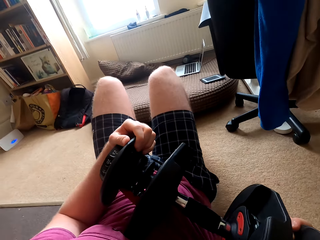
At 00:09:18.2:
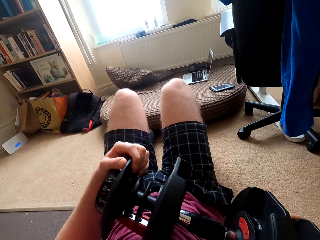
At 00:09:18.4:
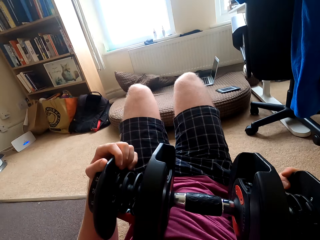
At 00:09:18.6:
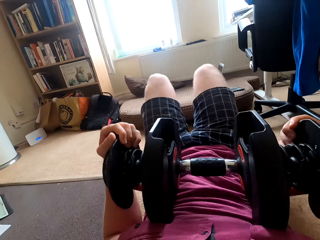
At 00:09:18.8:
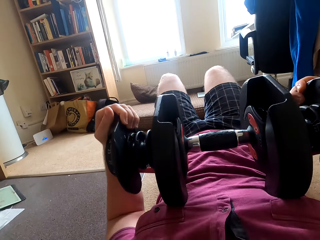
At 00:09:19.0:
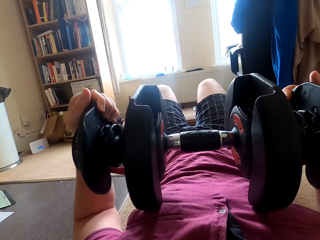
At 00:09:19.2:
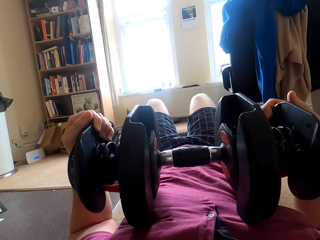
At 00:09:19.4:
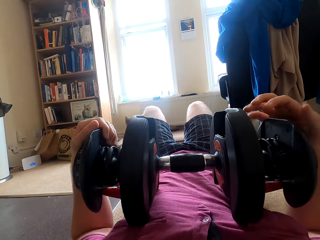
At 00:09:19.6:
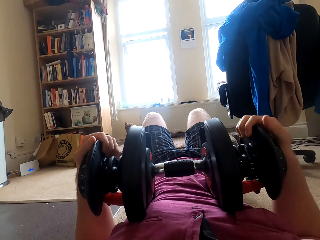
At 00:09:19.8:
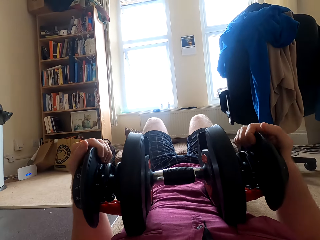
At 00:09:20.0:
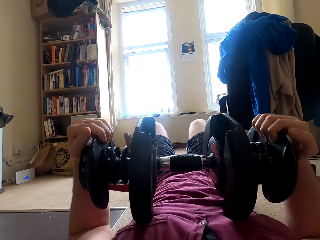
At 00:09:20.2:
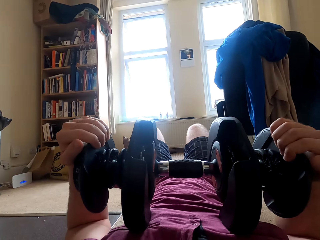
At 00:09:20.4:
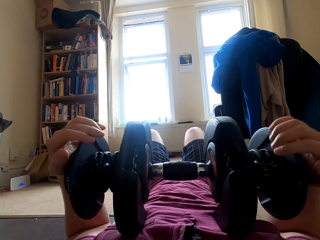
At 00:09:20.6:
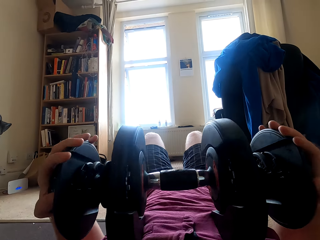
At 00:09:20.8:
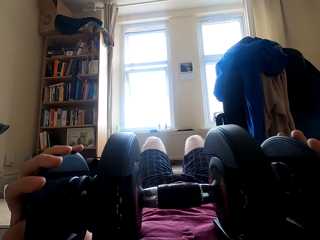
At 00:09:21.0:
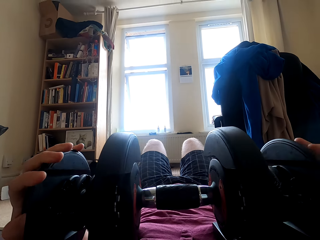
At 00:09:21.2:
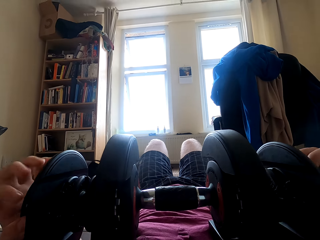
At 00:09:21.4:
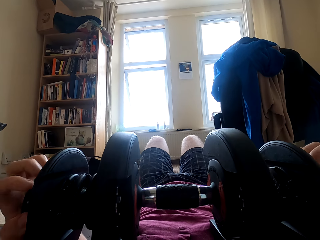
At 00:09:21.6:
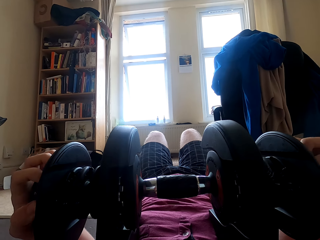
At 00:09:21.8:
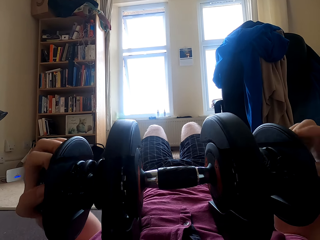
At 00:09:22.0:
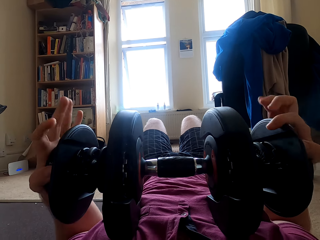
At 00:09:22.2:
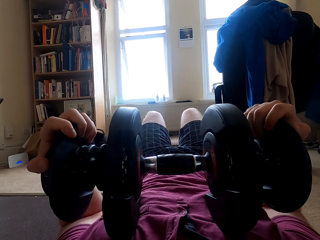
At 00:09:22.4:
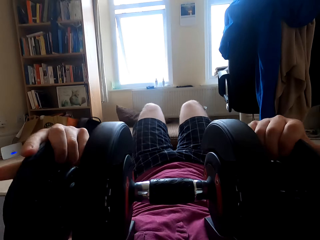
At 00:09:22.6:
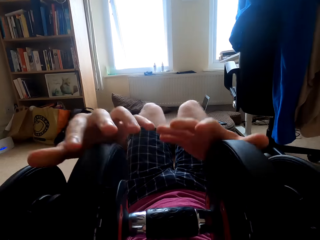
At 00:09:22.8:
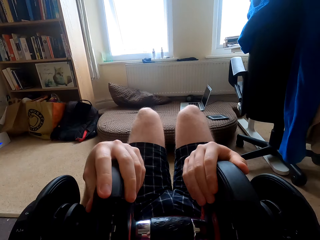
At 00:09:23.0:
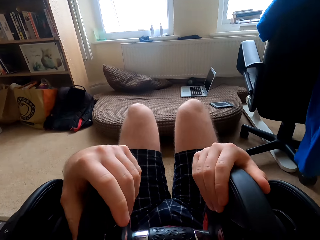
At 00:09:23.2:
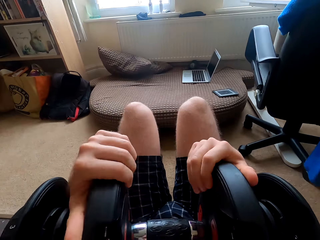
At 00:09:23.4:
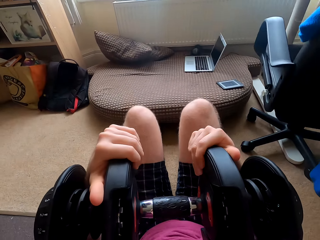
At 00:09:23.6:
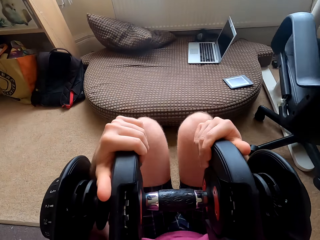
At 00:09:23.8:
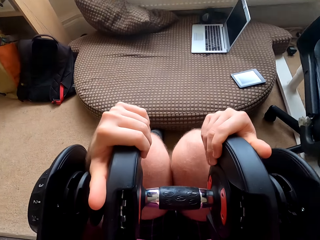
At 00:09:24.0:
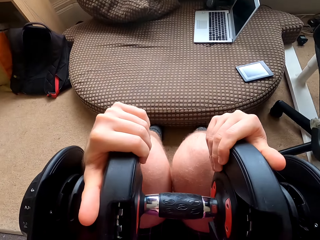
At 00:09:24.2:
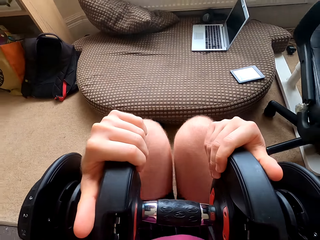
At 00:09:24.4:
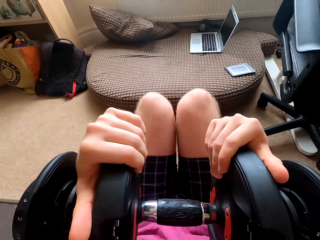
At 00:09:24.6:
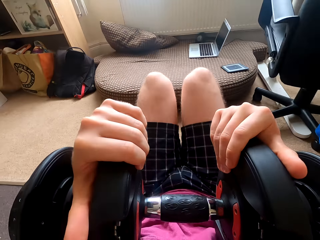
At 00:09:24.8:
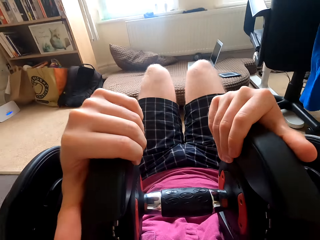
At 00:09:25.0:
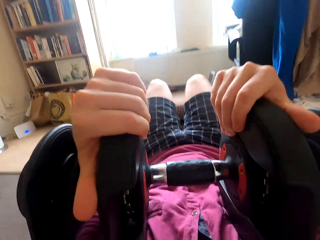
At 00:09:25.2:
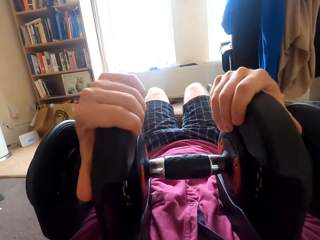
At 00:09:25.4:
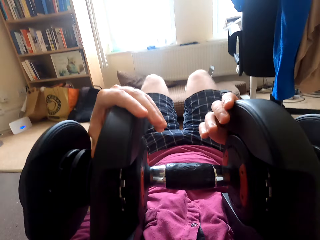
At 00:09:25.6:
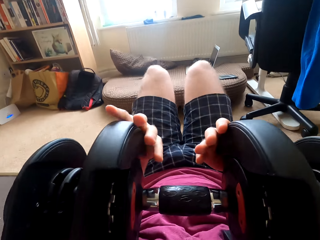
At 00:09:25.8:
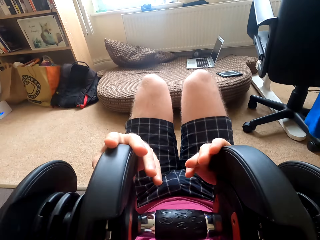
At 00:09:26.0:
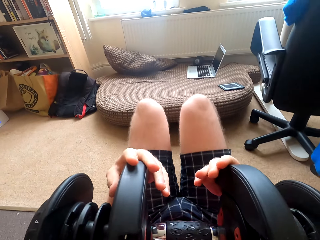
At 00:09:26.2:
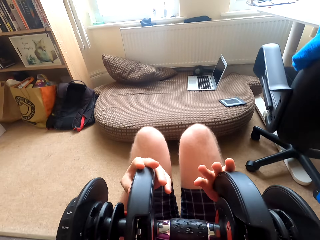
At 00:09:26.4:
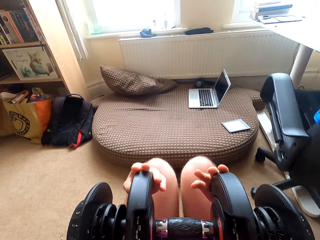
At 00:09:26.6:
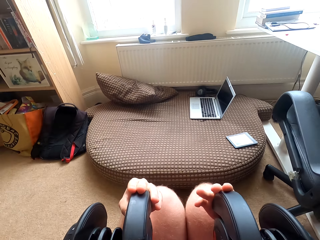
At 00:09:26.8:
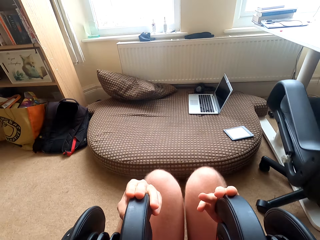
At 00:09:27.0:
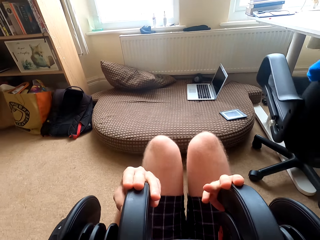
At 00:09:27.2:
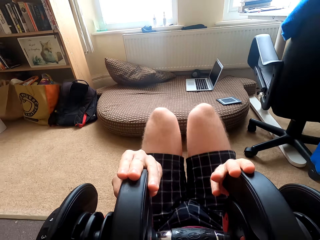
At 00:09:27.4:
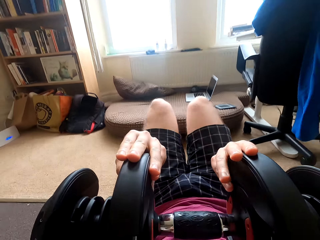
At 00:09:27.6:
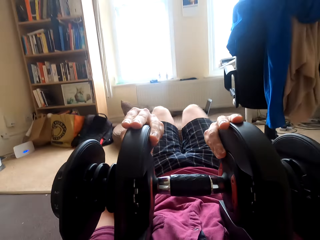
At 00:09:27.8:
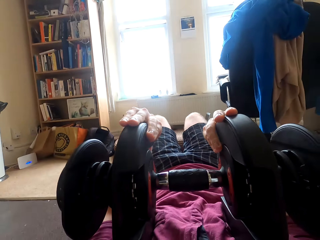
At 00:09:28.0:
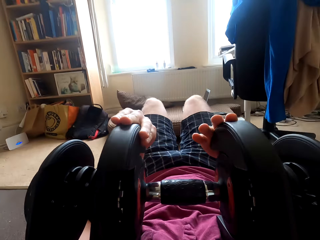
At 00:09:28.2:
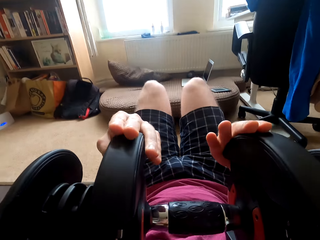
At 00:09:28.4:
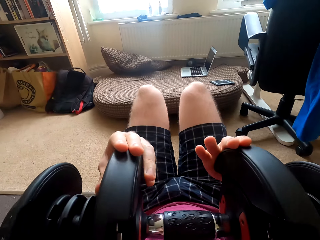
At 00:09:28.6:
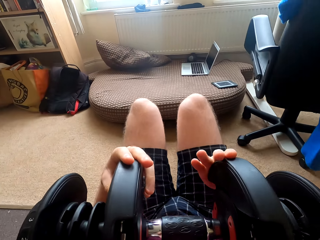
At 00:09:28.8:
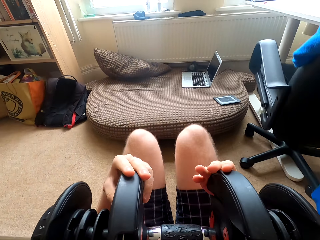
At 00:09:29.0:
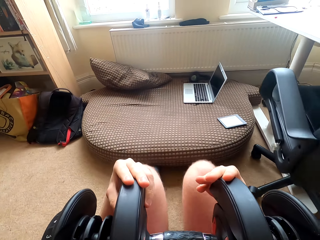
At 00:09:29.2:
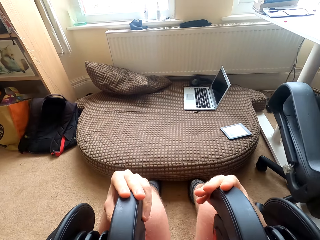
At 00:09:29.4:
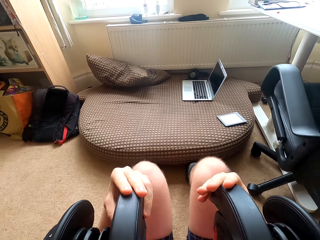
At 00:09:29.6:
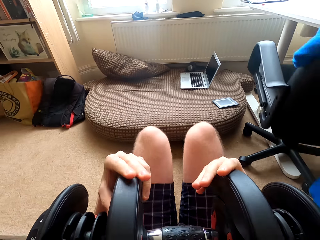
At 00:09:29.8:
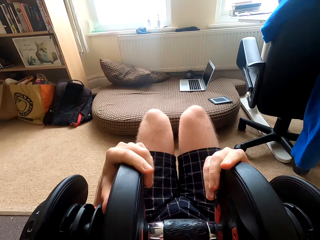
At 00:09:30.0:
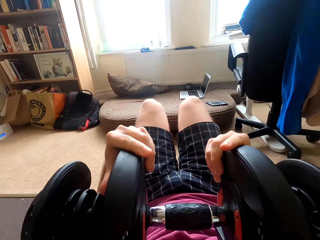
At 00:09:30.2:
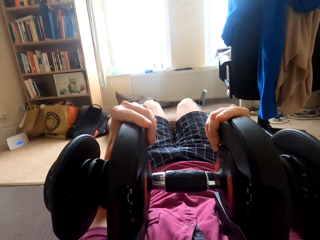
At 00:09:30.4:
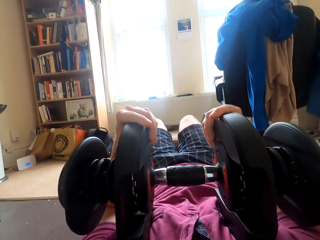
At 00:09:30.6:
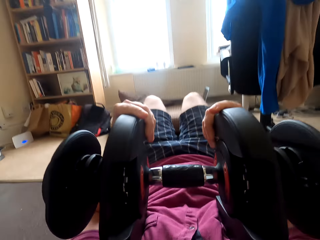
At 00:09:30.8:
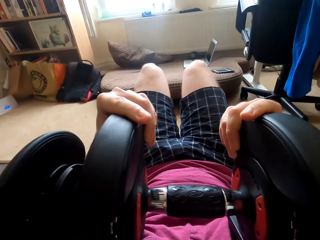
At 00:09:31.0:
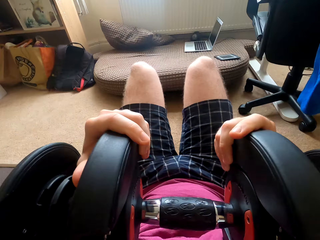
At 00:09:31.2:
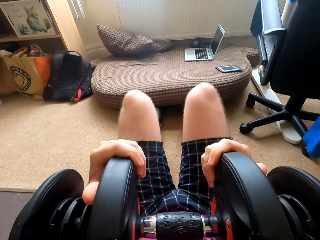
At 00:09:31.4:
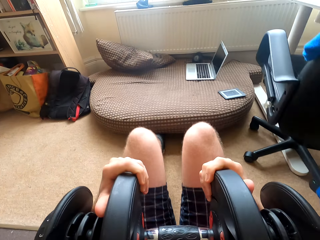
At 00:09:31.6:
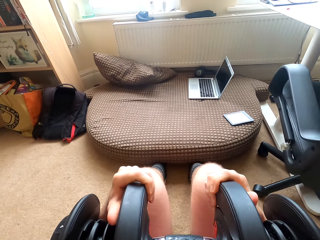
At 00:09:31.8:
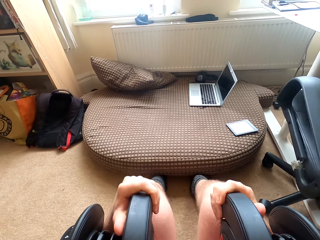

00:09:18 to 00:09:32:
The camera wearer moves the dumbbell from the knees to the chest. He rolls the dumbbell on his chest.

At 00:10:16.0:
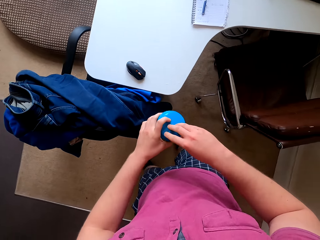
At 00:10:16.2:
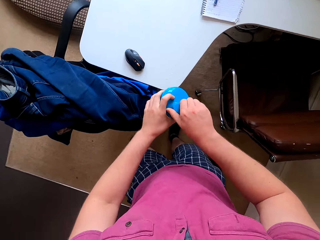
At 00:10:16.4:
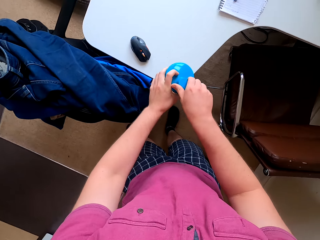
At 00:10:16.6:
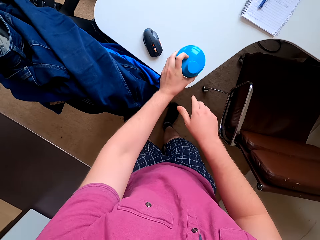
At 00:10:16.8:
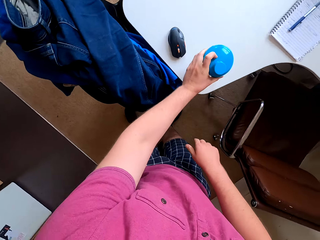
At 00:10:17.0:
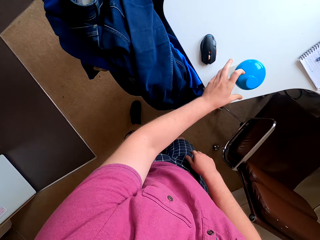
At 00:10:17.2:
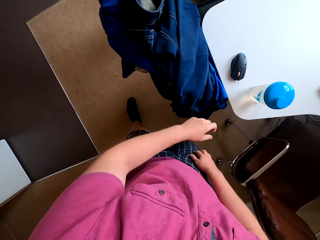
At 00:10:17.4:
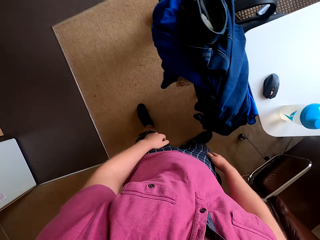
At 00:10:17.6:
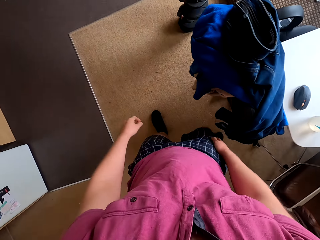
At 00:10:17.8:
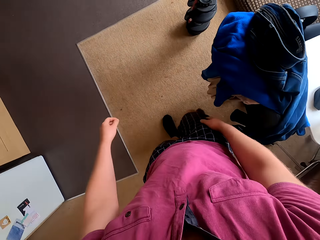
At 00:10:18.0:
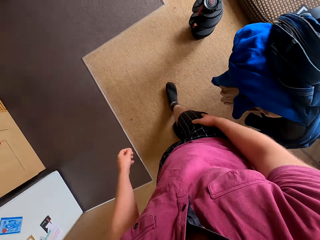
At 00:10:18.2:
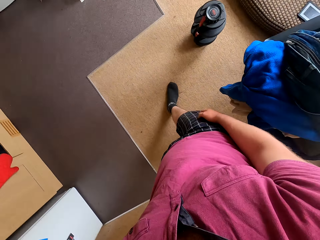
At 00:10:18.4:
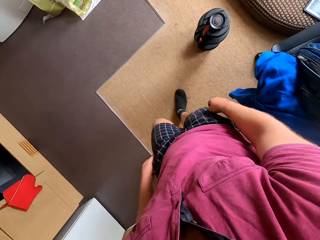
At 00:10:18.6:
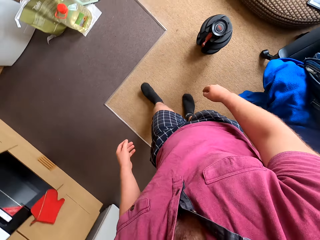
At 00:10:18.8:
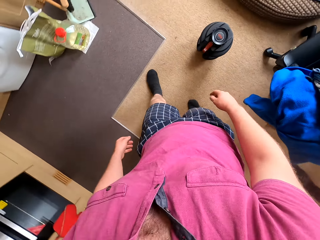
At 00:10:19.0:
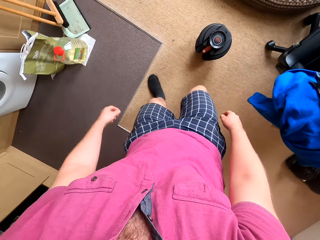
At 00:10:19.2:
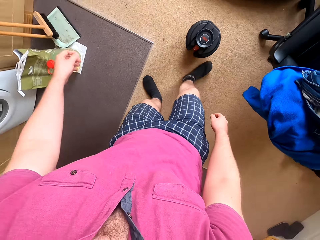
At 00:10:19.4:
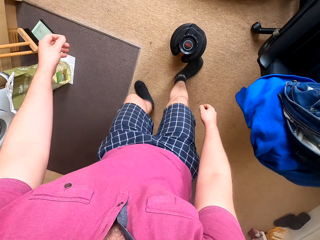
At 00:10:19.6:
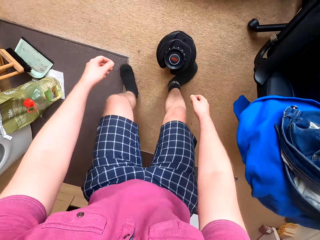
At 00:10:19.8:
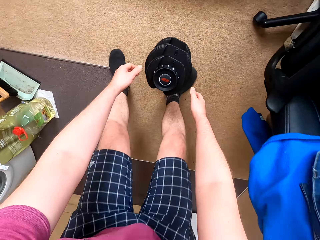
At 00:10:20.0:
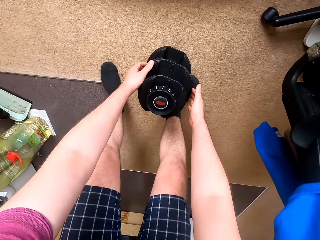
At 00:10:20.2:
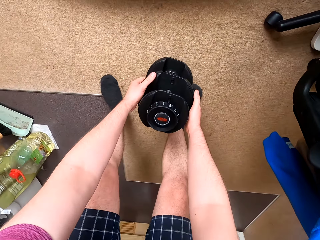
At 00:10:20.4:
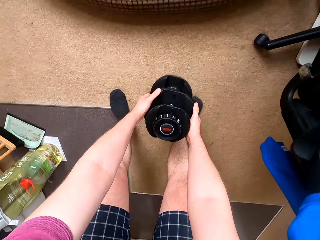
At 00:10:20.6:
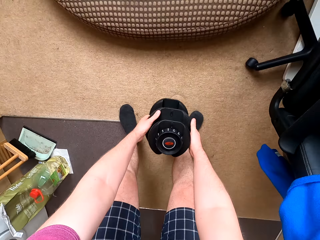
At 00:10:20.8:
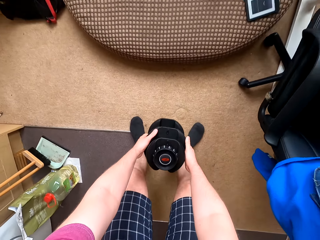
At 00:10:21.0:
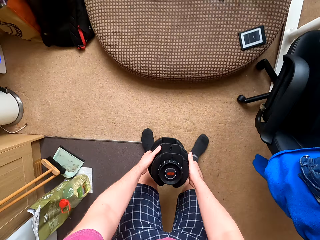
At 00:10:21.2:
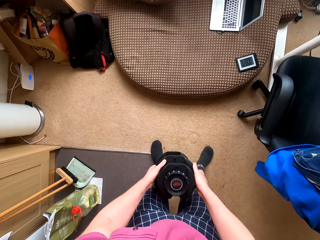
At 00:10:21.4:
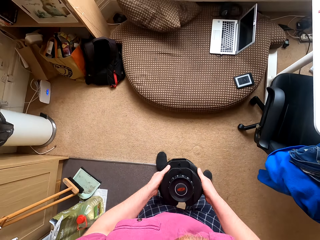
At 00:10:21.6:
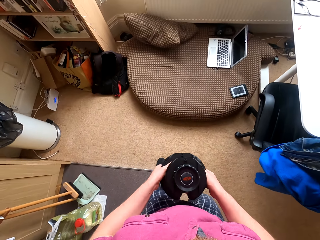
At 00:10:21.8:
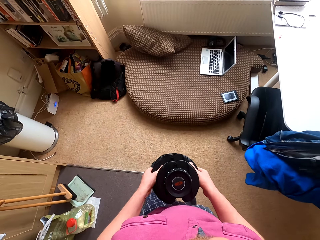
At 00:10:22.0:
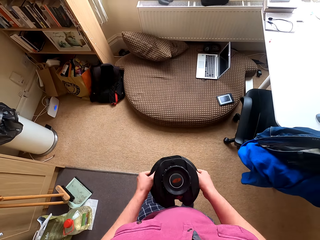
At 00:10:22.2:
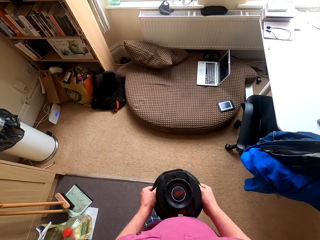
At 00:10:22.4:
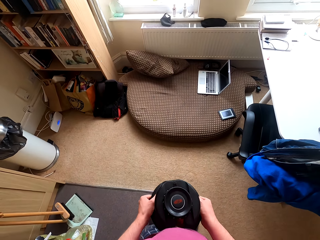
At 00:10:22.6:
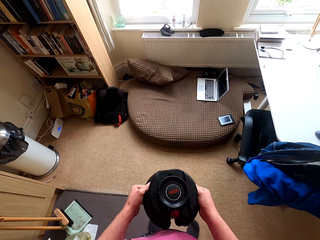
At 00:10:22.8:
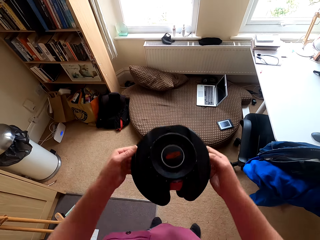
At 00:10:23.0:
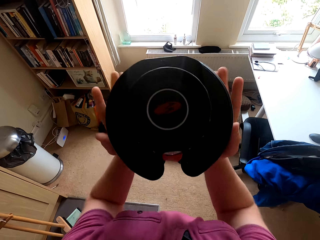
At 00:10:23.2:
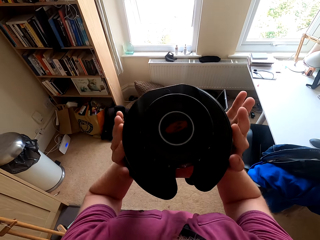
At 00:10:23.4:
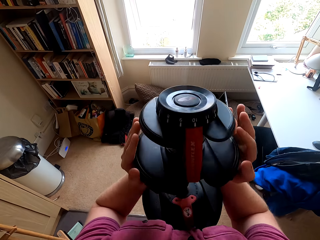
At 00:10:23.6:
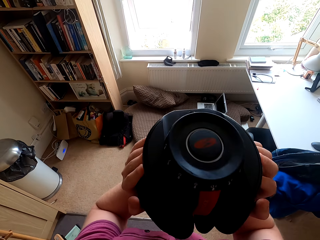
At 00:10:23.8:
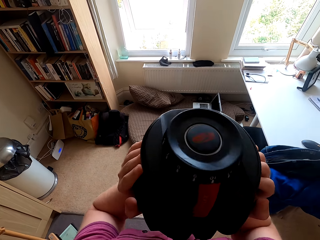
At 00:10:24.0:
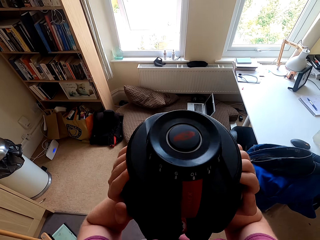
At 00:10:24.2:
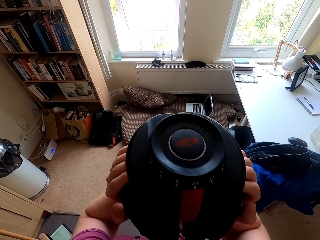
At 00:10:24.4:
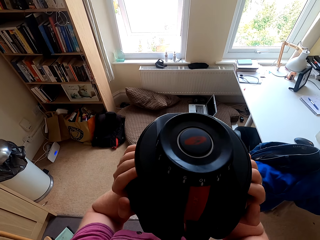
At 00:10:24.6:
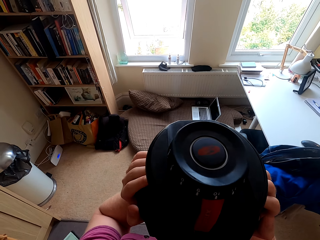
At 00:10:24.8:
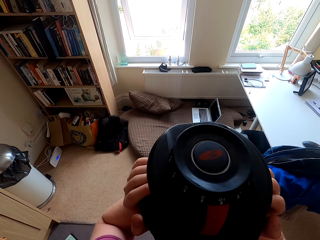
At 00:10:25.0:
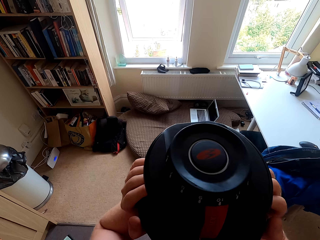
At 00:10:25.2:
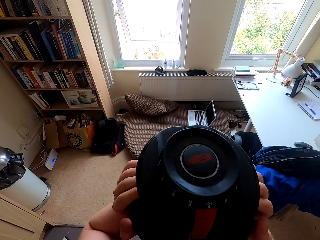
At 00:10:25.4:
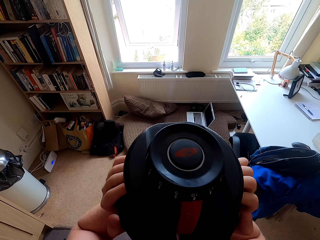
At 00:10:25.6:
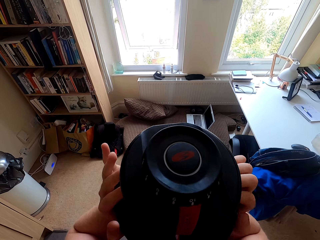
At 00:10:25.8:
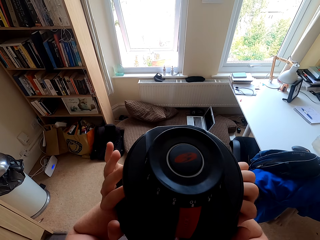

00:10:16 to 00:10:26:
The camera wearer puts the water bottle on top of the table. They walk towards the dumbbell, pick up the dumbbell from the carpet, and carry the dumbbell up.
